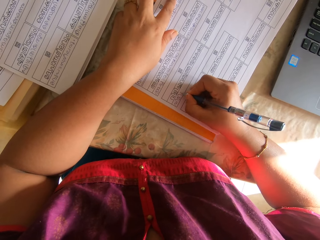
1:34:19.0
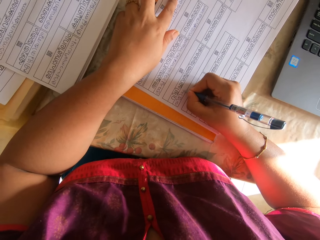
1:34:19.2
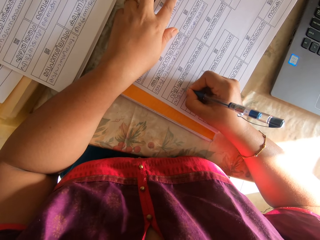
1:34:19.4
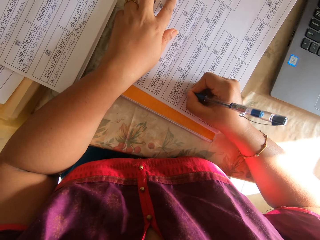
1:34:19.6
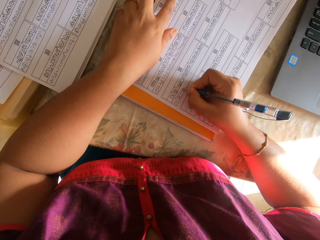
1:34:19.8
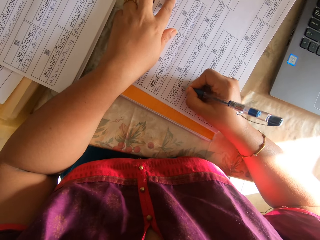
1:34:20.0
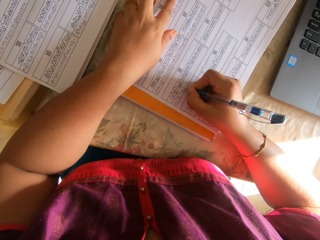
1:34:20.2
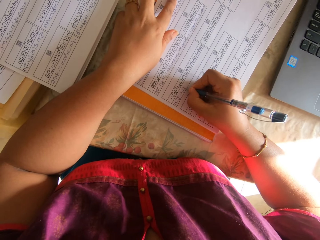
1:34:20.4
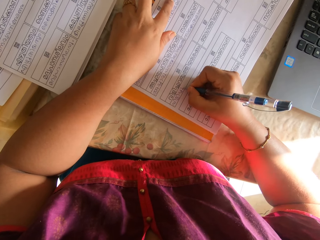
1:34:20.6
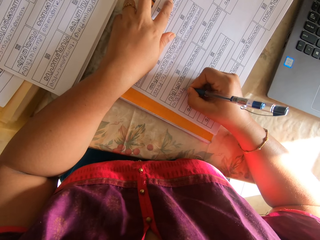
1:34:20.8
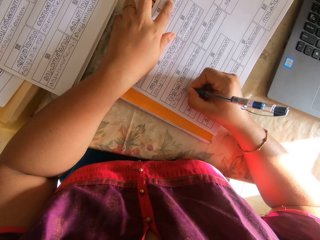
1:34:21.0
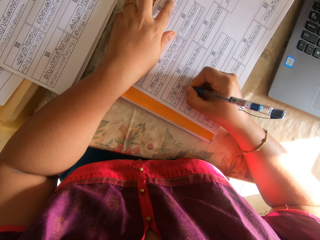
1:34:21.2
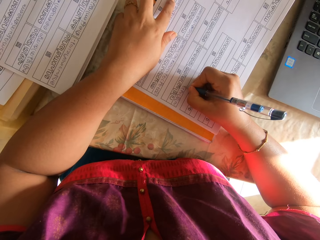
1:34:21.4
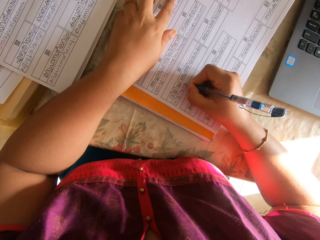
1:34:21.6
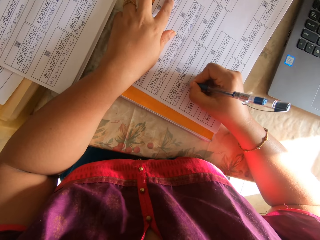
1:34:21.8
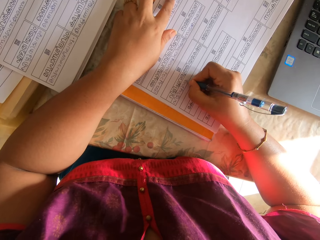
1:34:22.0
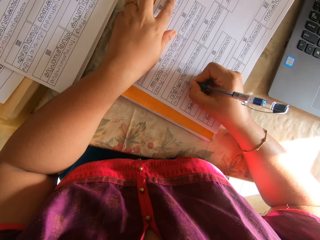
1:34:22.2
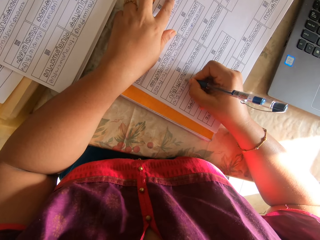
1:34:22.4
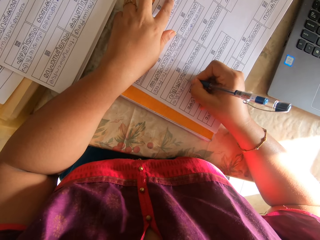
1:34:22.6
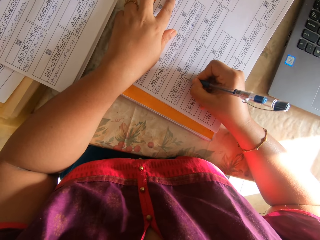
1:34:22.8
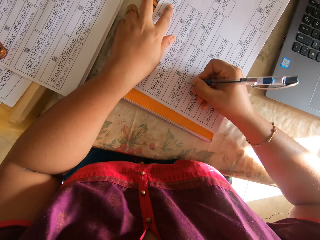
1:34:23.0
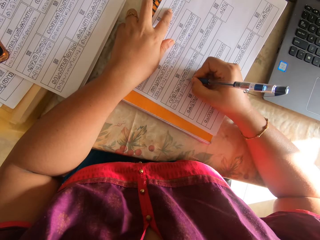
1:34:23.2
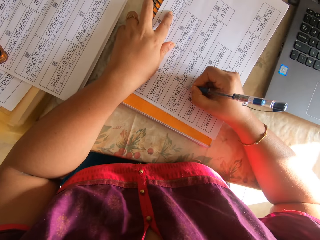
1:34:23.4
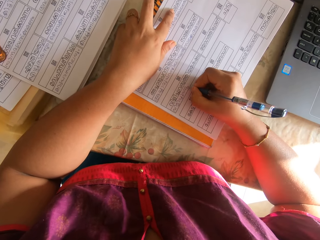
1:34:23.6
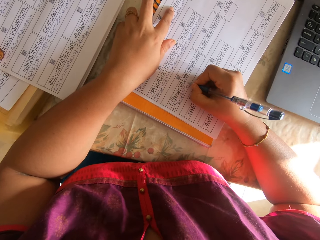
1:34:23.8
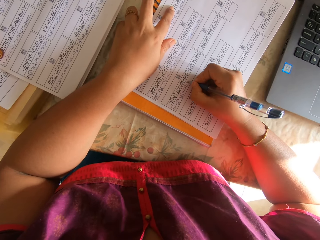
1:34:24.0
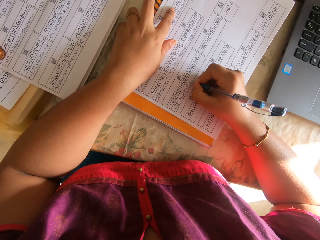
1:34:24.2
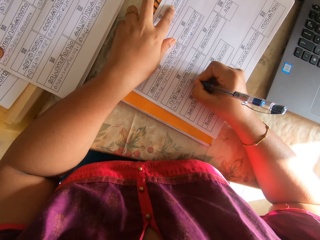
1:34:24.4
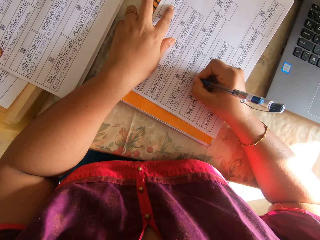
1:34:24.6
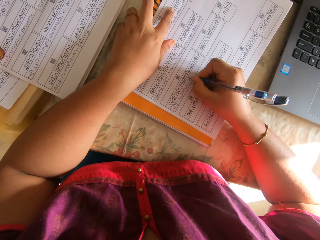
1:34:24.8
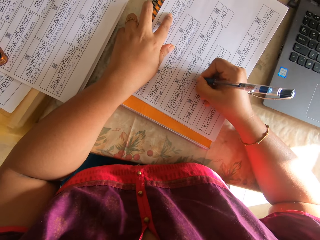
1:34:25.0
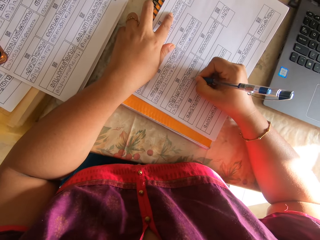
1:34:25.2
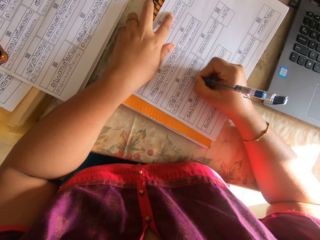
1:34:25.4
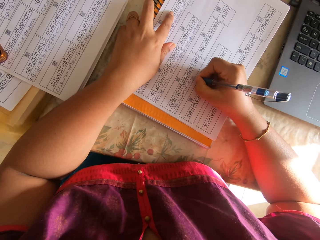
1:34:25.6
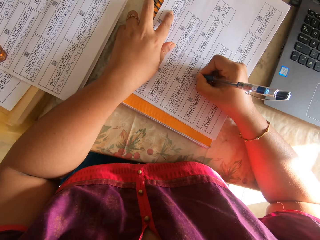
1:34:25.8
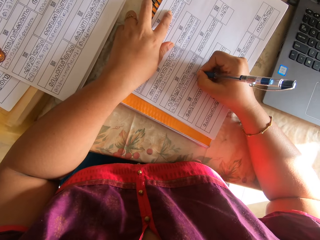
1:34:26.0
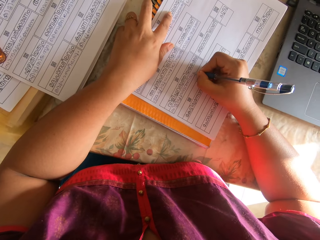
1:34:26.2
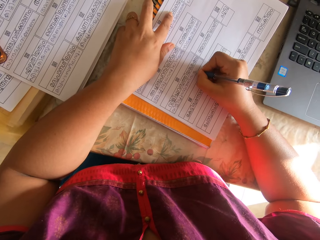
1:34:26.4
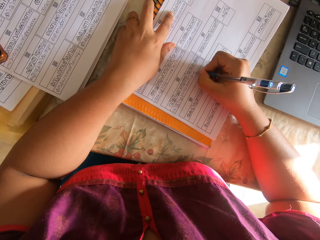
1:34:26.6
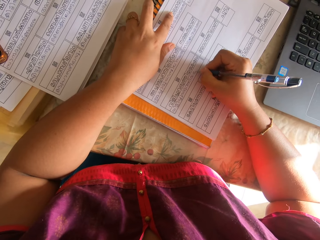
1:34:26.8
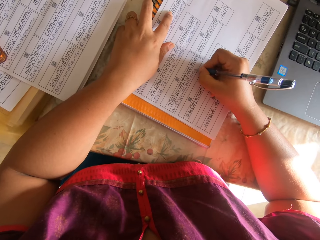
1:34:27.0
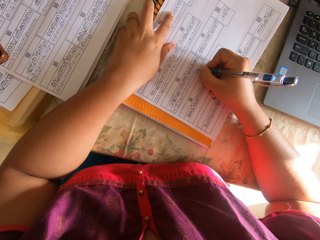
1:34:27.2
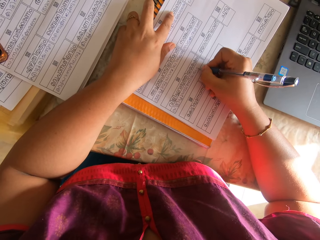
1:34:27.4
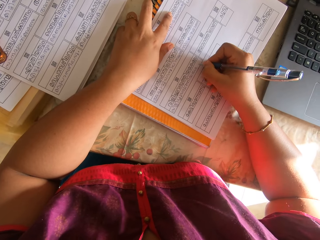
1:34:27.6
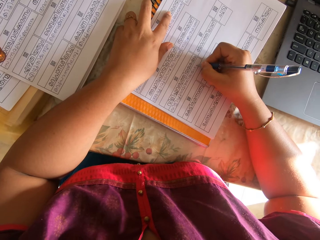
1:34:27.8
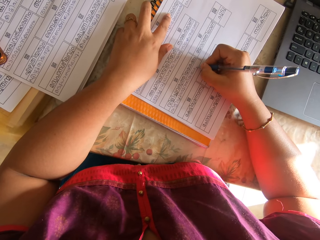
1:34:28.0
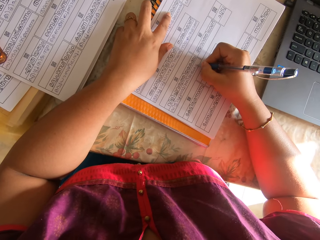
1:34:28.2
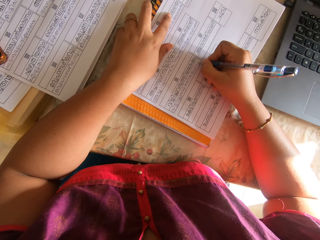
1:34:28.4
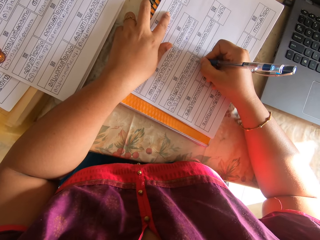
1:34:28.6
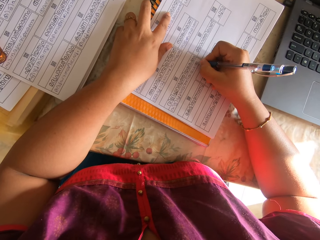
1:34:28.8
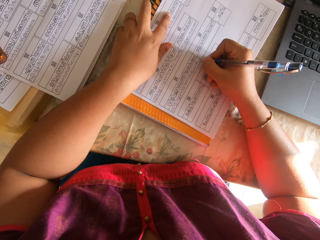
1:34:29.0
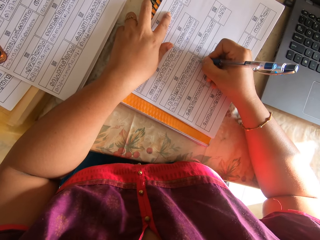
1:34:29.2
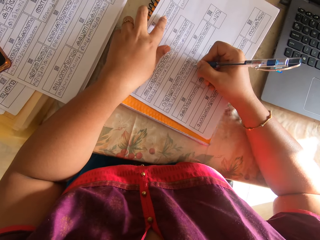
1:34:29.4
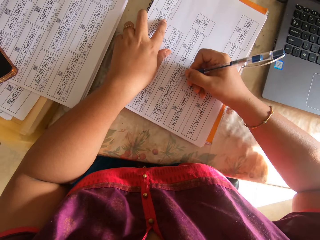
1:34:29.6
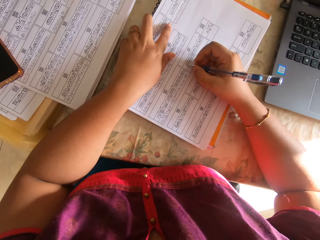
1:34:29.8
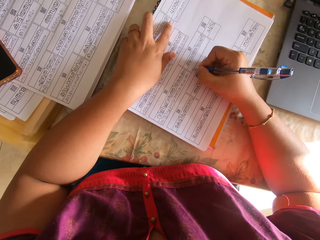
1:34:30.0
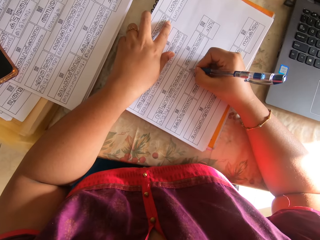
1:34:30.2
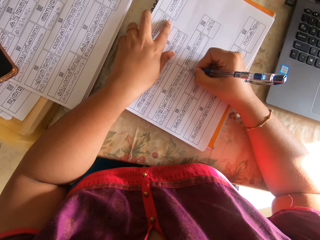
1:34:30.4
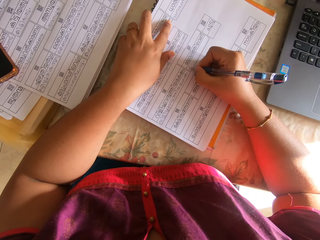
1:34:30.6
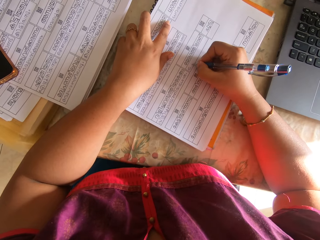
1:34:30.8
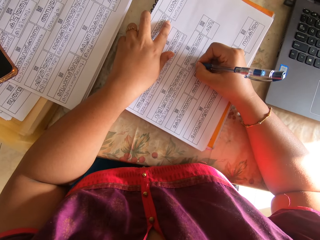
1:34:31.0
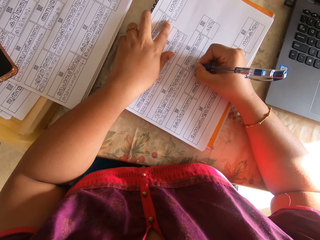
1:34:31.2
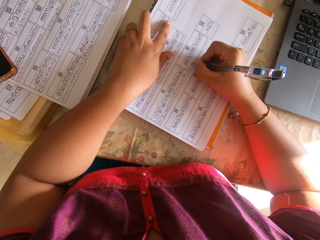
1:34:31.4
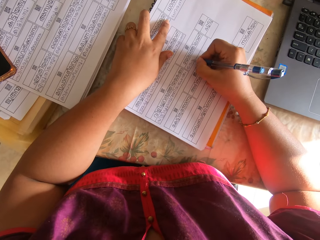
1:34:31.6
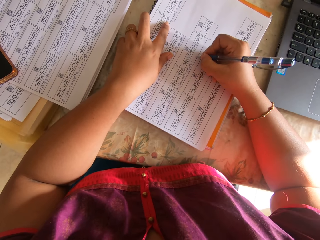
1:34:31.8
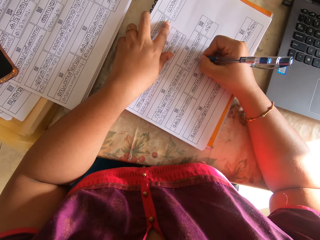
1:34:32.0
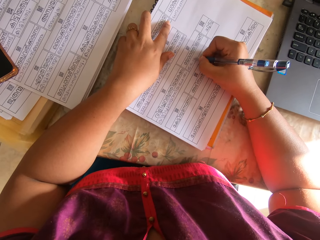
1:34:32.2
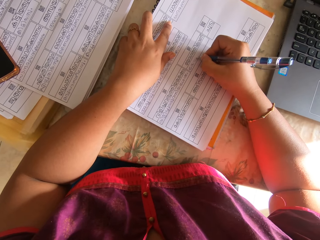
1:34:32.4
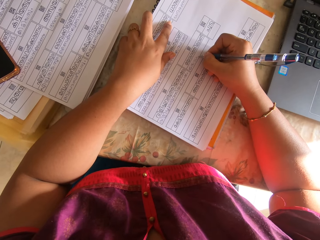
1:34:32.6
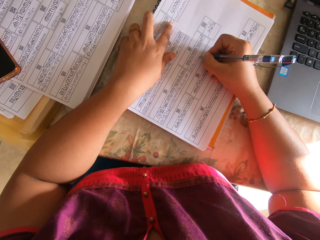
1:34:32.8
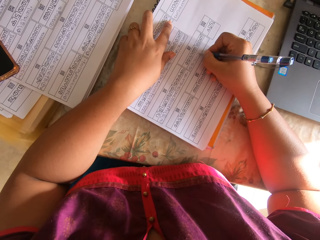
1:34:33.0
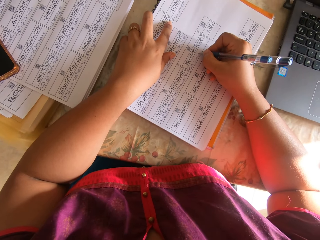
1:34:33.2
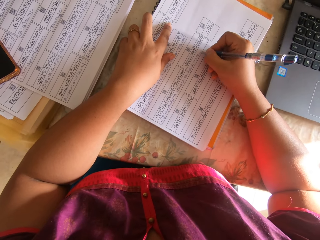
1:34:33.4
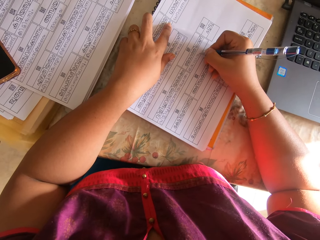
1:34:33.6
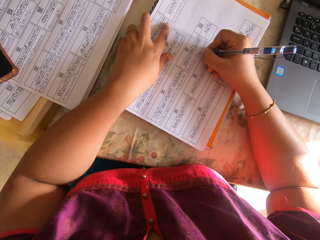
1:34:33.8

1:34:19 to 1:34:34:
The camera wearer writes on the paper. She lifts her right hand from the table. She places her right hand on the table. She writes on the piece of paper with the pen in her right hand. She lifts her left hand from the papers. She shifts the papers on the book with her right hand. She holds the papers on the book with her left hand. She writes on the paper with the pen with her right hand.

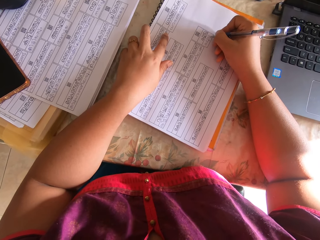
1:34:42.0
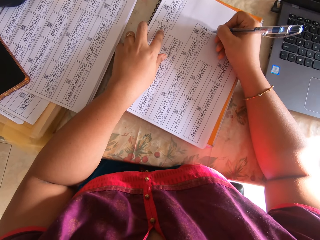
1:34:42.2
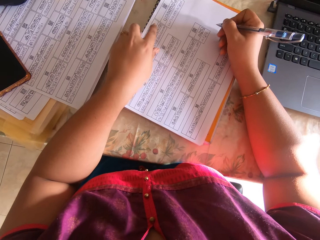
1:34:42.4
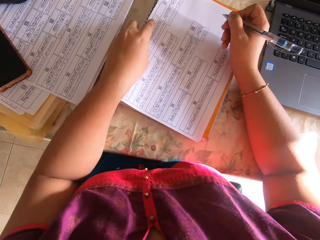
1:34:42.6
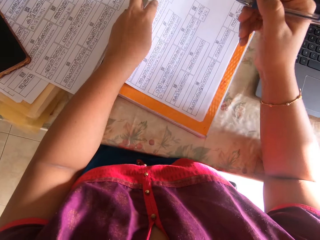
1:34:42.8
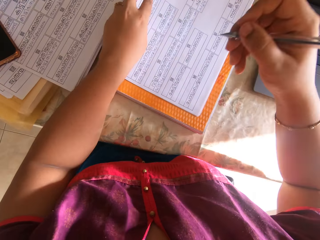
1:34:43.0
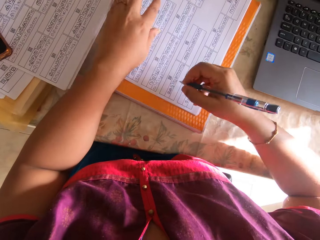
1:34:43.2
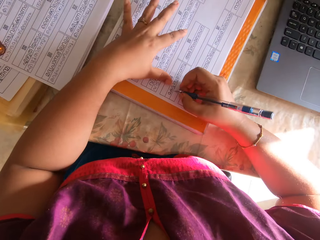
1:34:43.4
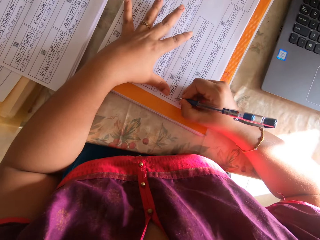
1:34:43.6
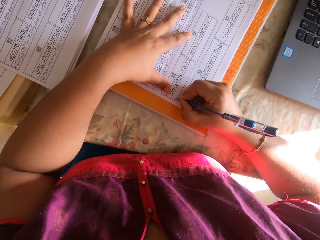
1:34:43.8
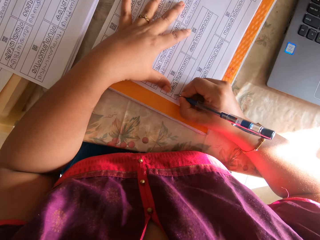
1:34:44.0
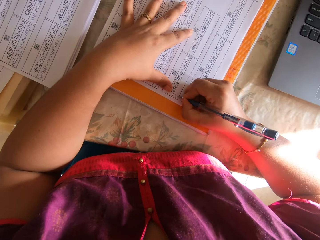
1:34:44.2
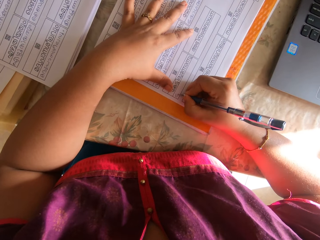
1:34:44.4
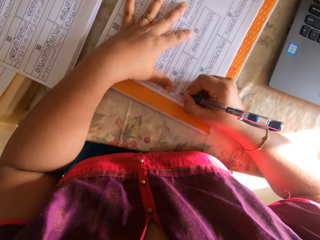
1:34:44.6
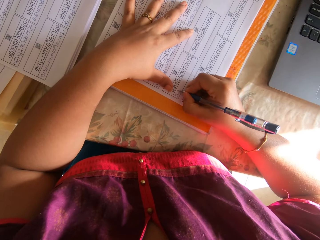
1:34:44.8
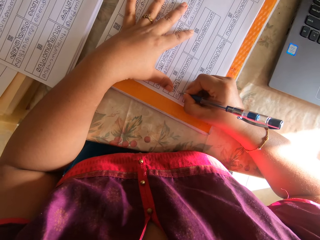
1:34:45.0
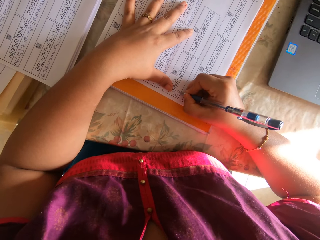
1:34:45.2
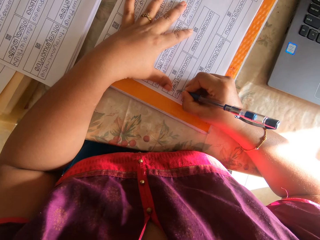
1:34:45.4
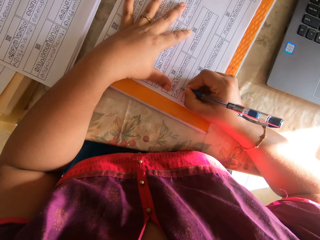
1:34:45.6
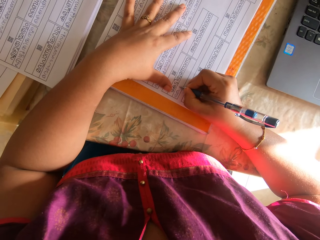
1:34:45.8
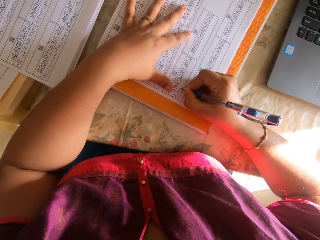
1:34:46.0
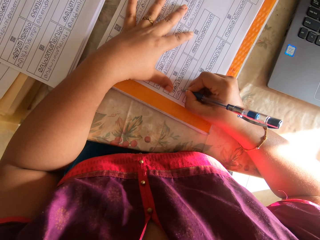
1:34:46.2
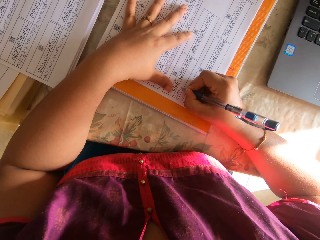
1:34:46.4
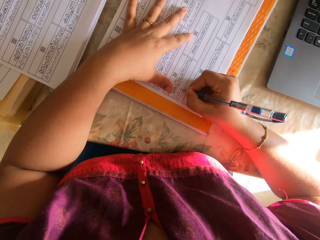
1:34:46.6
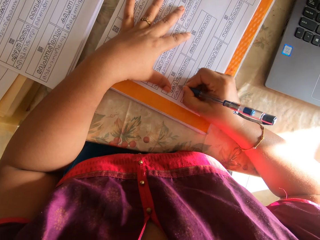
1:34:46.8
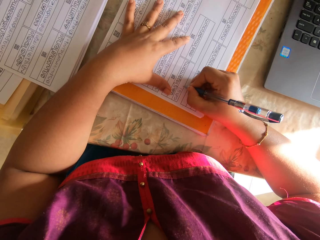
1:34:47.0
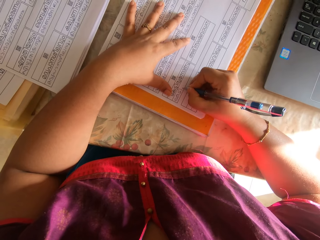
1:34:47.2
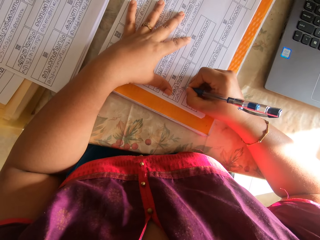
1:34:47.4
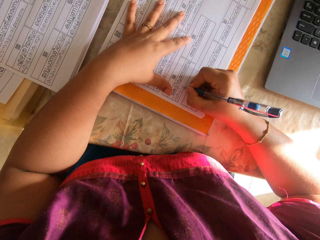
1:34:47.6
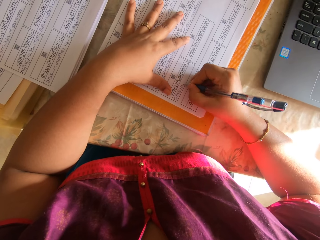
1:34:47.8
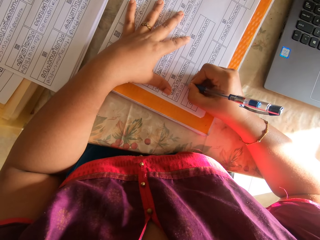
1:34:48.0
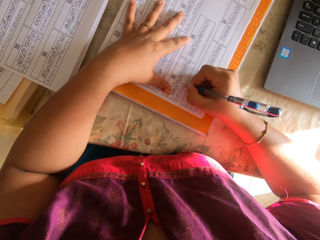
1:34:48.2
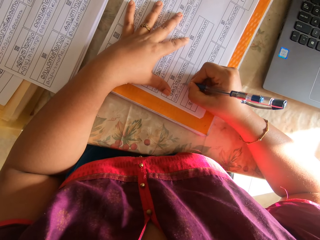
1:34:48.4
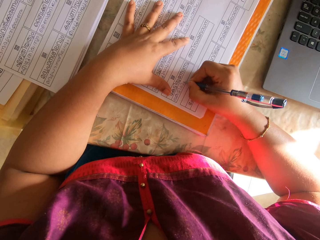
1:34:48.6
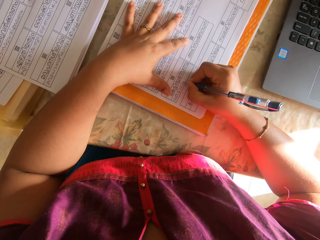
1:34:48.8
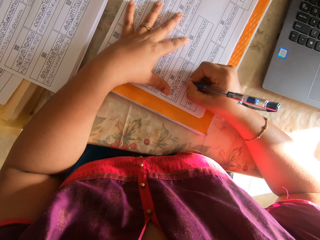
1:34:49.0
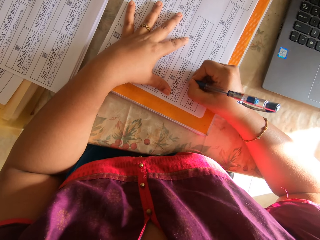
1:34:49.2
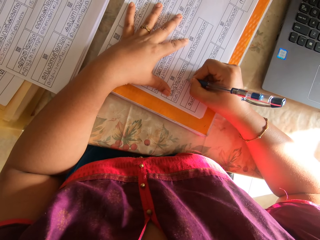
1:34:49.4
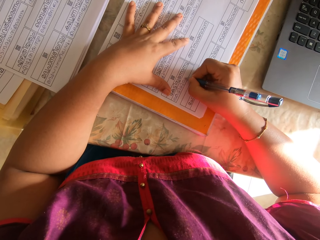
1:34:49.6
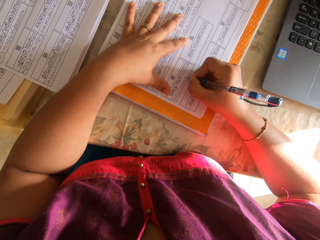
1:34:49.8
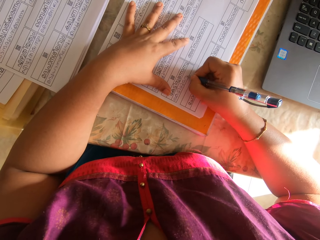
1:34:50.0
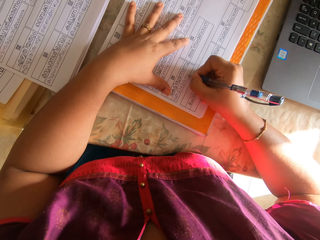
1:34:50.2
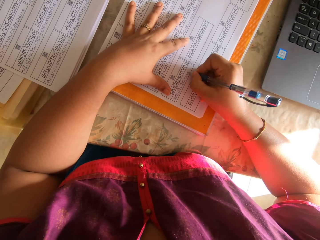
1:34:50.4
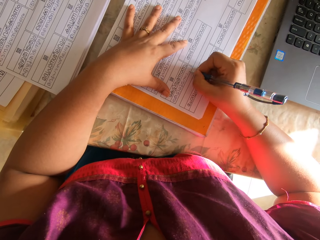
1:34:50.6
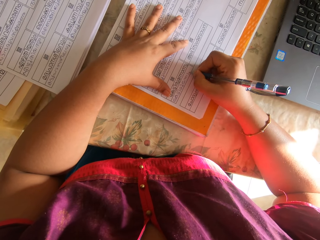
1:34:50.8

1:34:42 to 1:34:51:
The camera wearer lifts her right hand from the paper. She shifts the papers on the book with her left hand. She holds the papers on the book with her left hand. She writes on the paper with the pen with her right hand.
